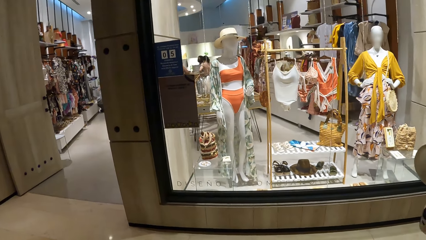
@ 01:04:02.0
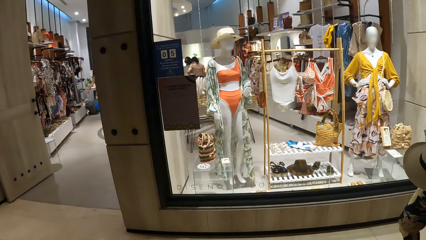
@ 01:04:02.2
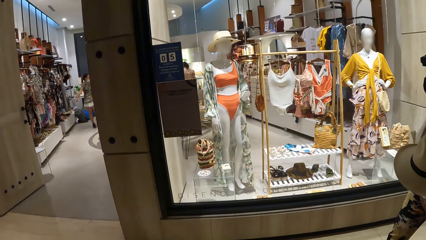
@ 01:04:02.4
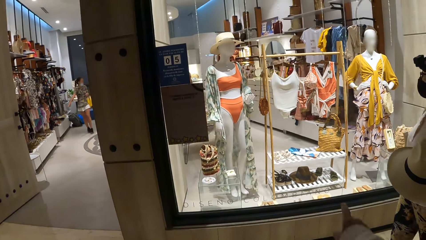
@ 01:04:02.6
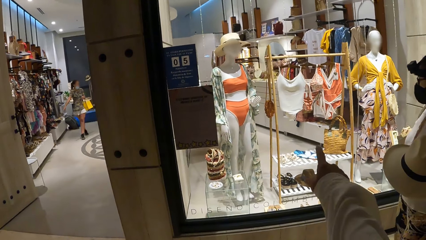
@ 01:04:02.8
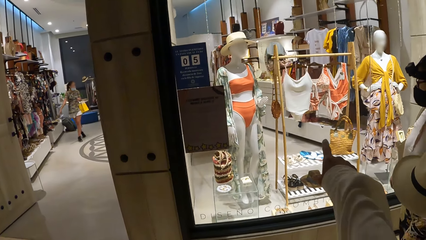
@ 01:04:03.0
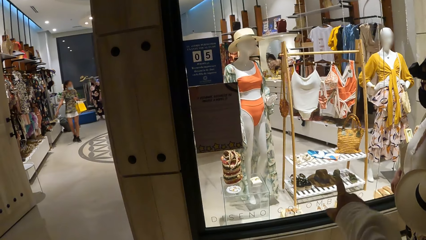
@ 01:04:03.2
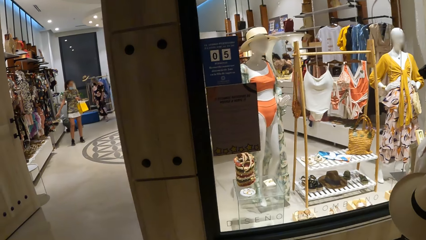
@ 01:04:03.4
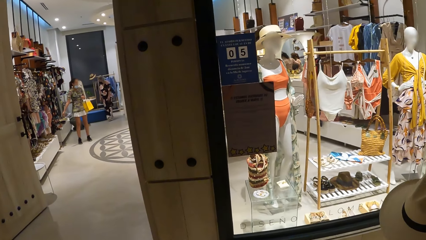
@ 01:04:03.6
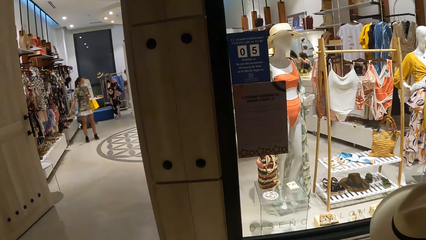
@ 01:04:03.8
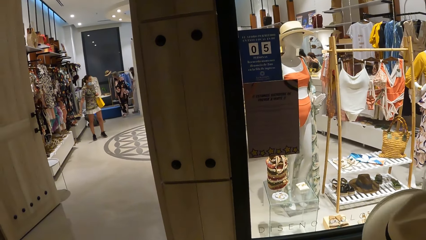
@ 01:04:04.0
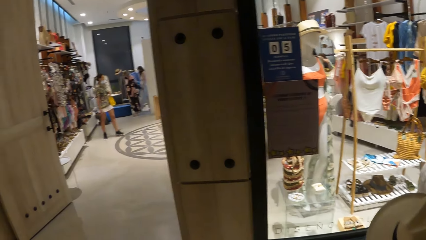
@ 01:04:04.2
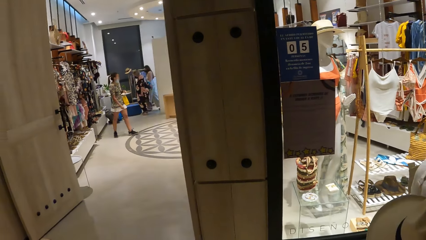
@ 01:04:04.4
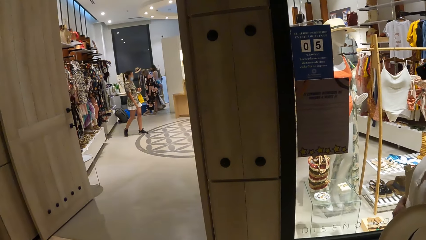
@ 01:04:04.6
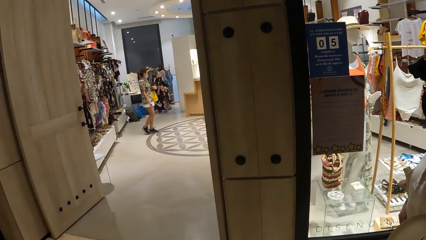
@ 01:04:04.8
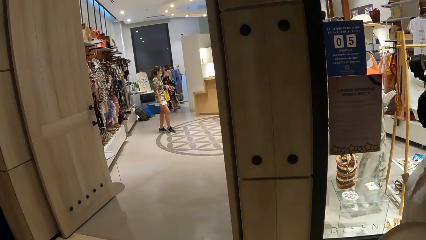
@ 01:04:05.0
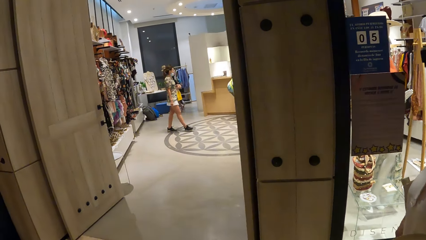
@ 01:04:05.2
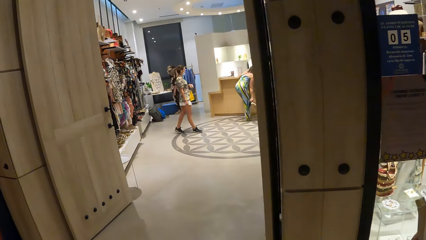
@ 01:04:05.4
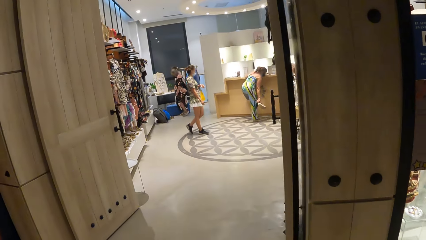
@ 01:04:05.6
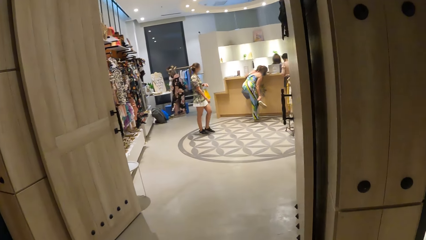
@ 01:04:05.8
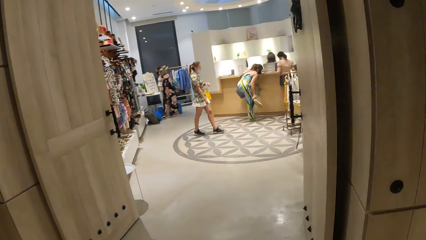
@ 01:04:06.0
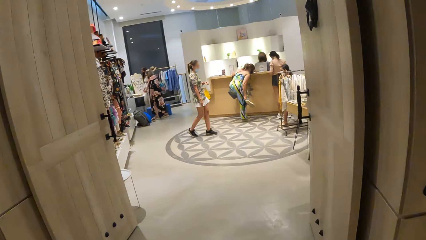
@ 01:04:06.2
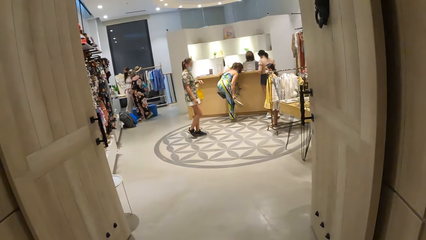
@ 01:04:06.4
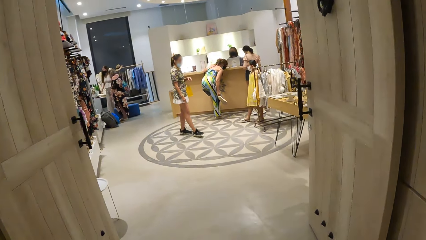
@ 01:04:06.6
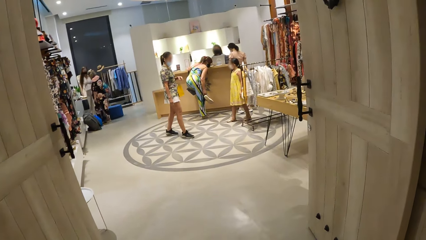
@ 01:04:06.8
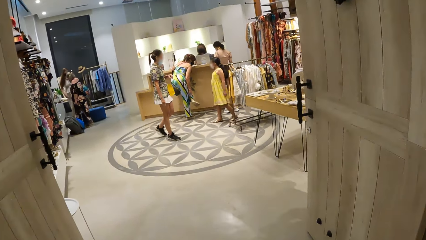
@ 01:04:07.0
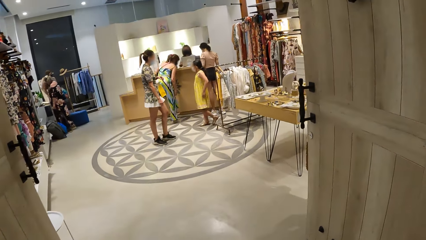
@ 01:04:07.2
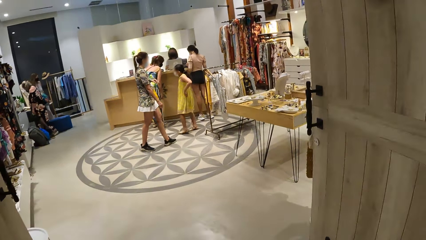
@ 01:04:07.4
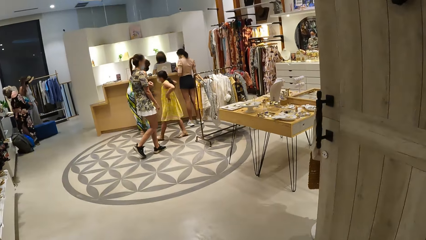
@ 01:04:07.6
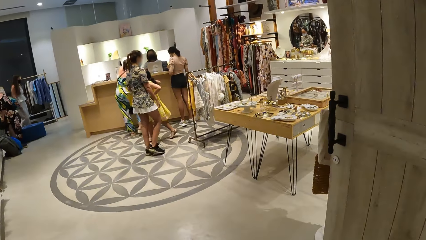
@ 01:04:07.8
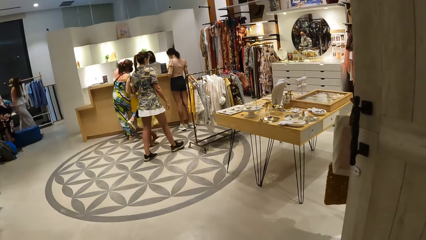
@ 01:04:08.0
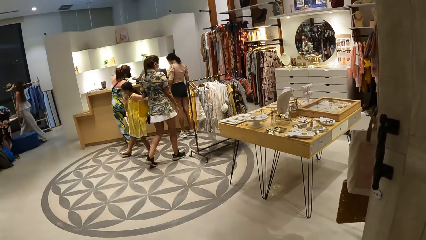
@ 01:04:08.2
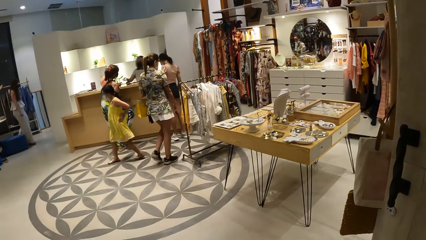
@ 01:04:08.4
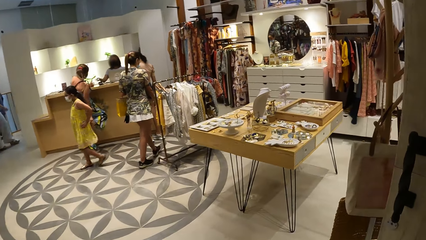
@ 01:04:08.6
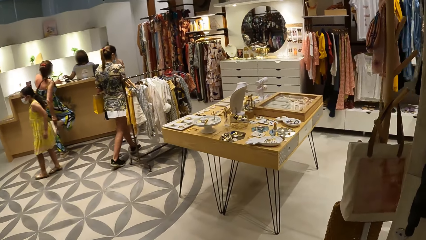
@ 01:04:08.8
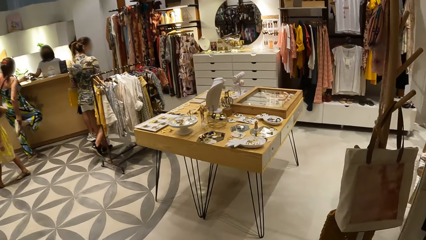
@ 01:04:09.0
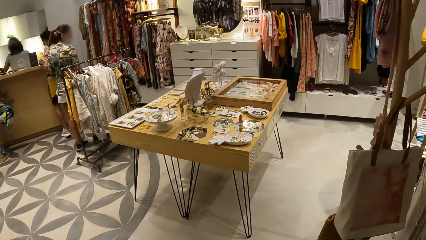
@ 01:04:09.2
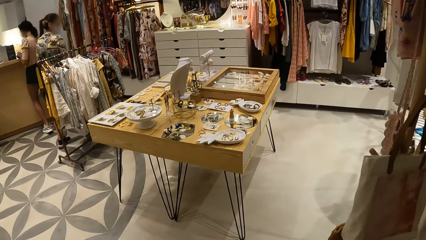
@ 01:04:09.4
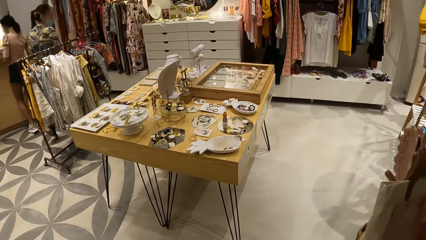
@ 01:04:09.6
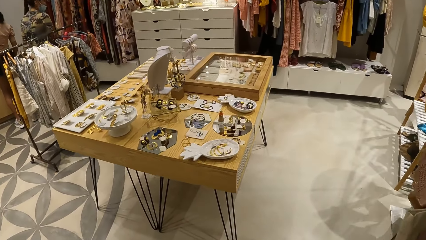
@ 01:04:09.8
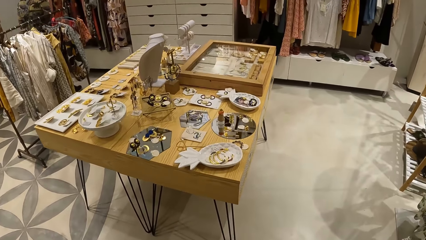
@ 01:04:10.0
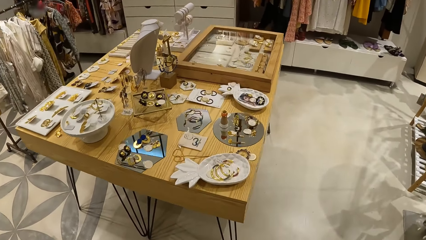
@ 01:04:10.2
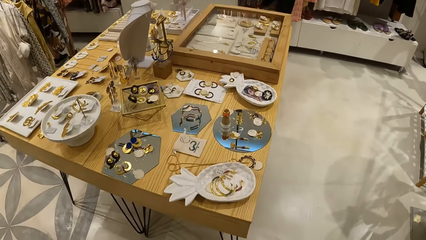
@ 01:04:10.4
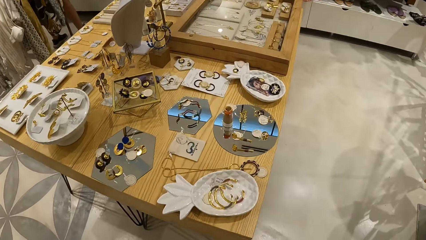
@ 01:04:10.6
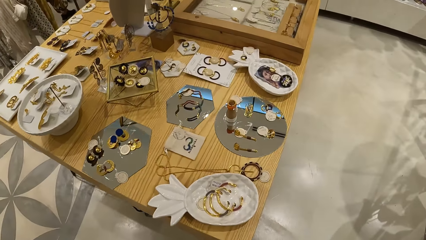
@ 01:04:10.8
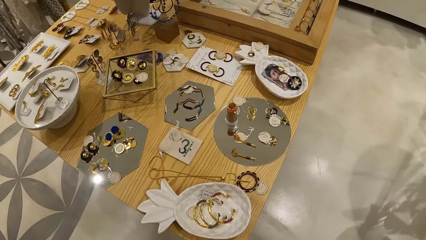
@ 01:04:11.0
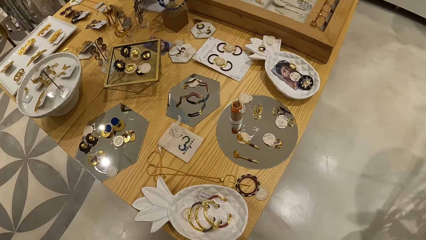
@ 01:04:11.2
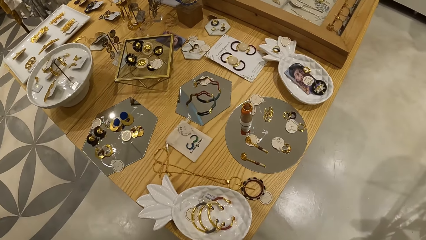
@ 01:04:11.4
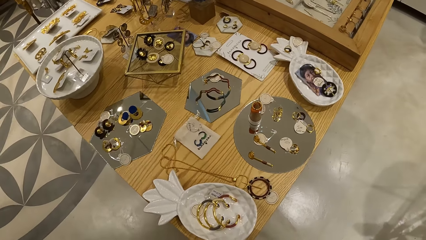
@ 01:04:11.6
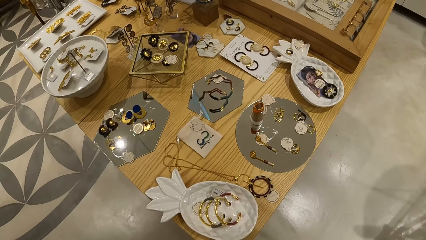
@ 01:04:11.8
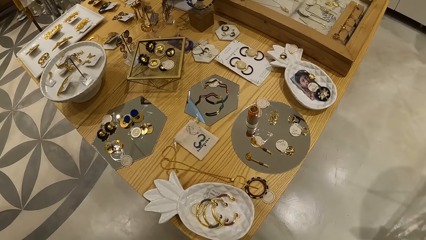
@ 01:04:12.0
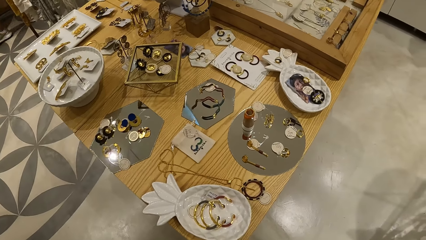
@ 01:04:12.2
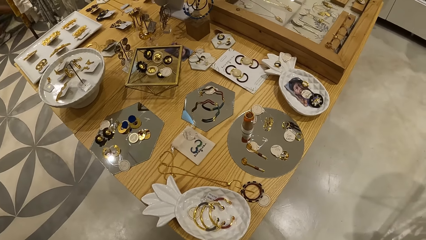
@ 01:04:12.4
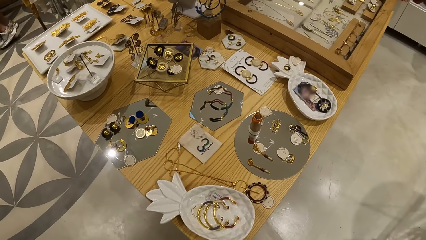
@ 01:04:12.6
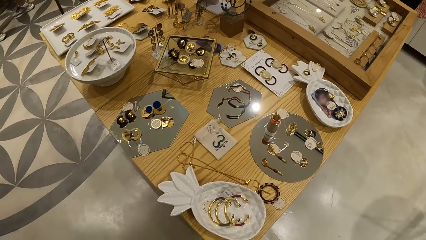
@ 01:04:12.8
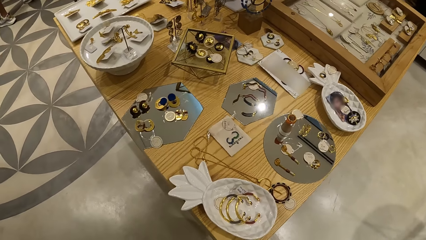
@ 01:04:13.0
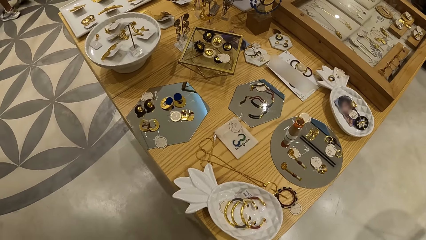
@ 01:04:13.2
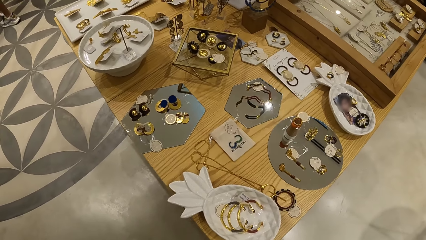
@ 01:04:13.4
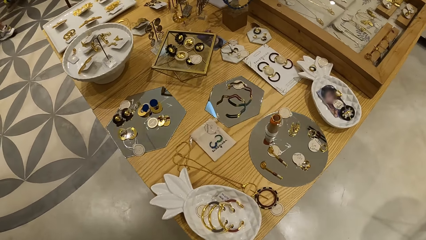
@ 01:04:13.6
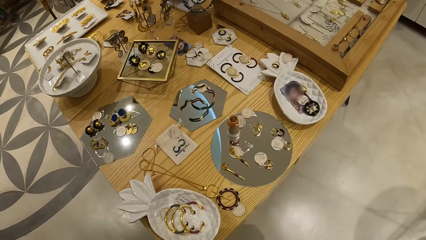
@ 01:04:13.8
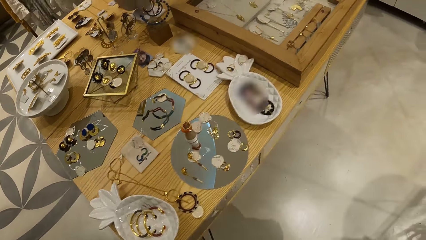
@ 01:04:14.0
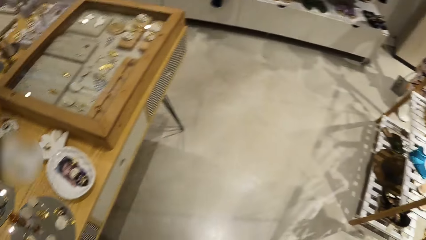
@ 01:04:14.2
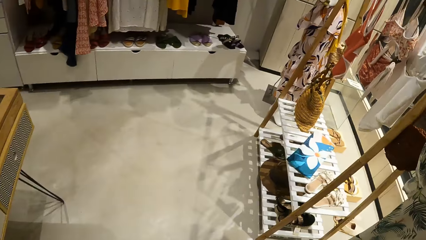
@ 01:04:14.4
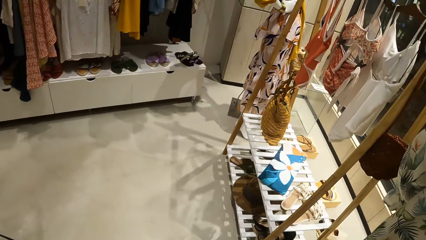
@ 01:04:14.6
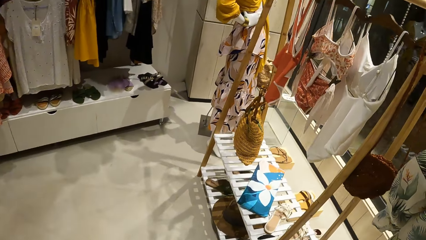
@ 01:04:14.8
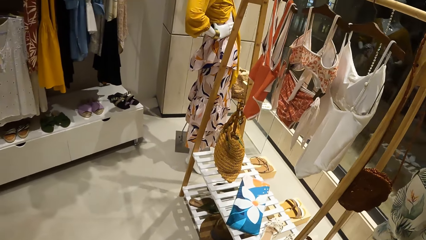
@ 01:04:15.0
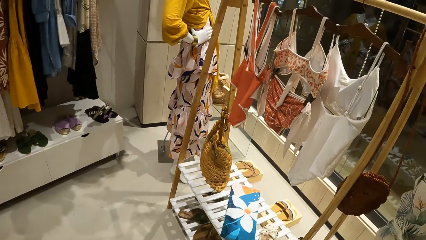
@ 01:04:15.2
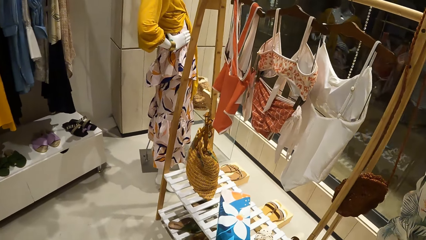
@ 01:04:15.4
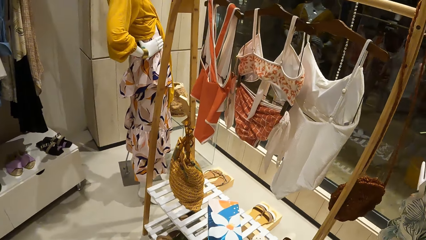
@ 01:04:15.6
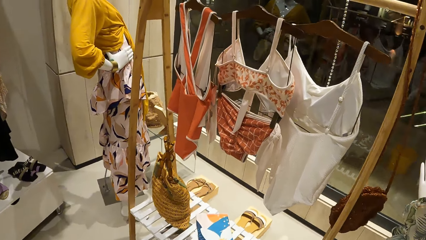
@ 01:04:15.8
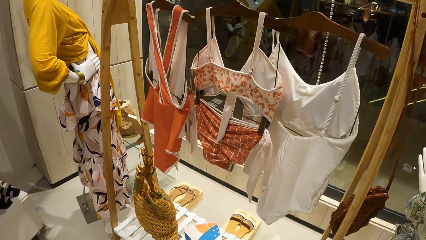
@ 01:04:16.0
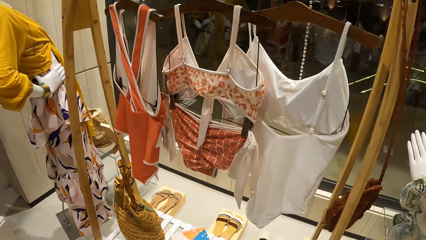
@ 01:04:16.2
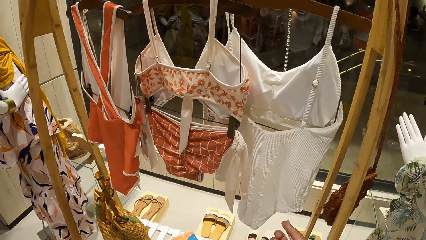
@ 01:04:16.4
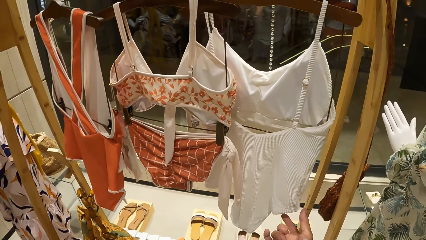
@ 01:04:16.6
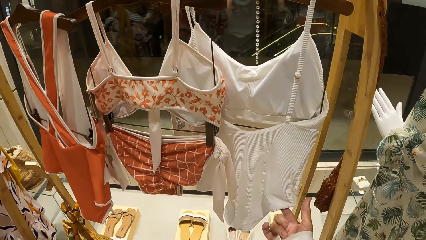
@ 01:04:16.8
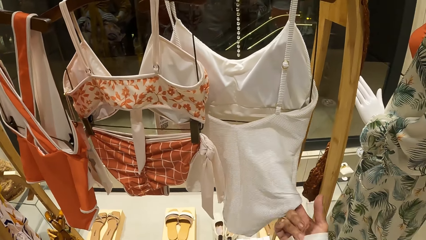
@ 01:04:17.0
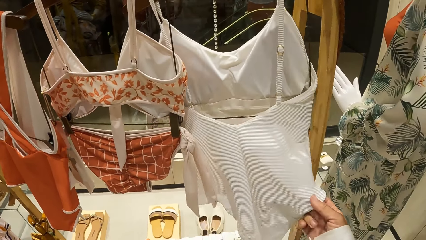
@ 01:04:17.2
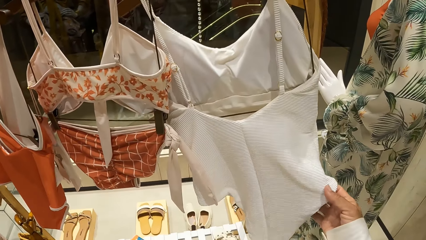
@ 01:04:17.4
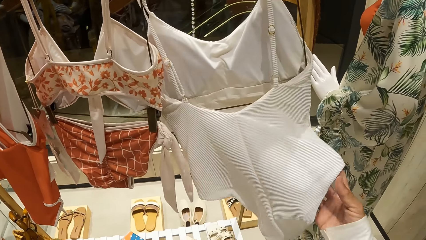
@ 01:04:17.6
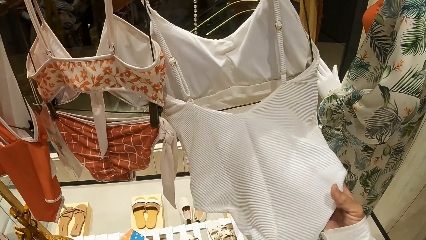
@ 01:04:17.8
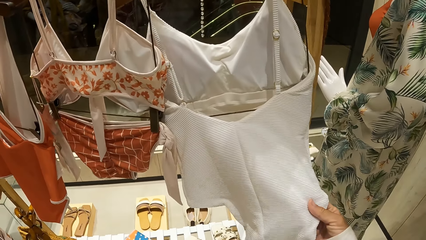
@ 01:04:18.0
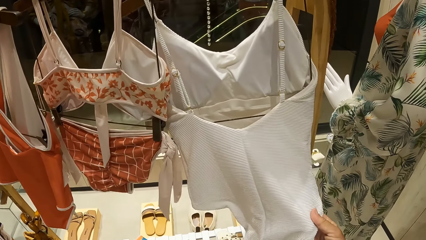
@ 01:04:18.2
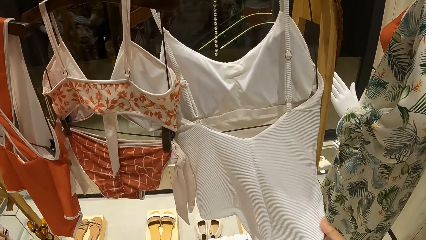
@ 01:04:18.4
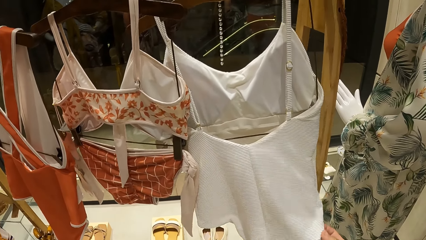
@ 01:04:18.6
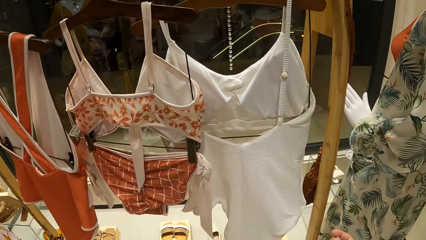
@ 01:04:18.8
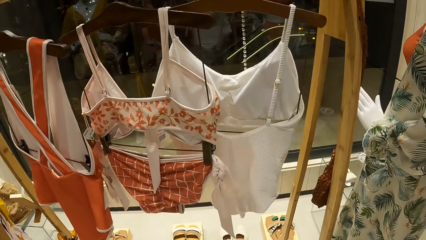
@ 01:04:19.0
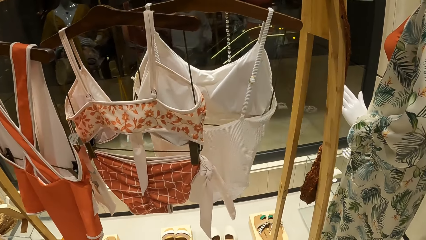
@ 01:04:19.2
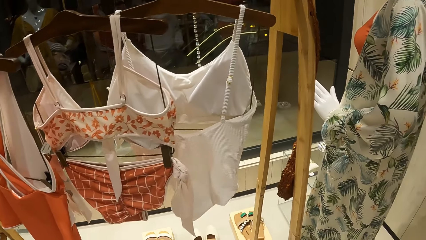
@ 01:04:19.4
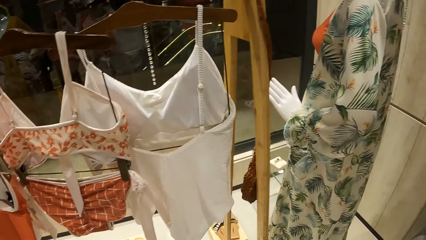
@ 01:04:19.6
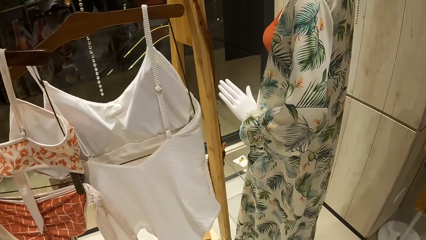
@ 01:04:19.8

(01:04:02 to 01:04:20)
The camera wearer points the finger. They walk inside a shop. They look at the accessories on a table. They walk around. They touch the swimsuit.
